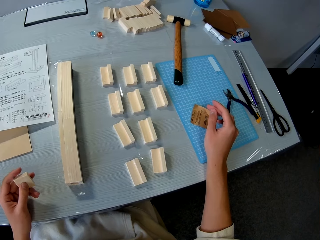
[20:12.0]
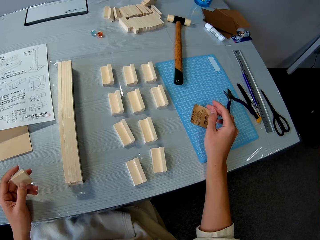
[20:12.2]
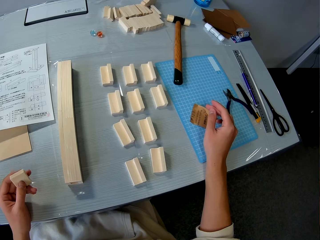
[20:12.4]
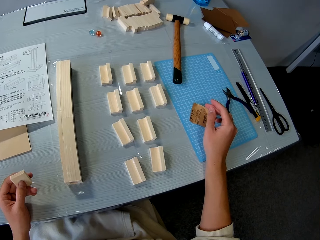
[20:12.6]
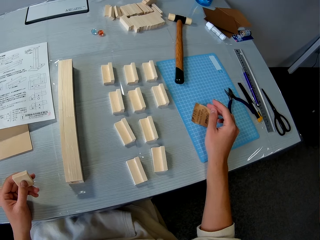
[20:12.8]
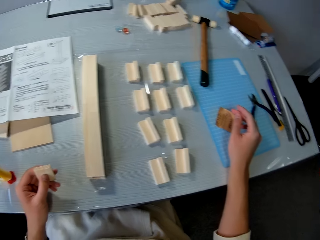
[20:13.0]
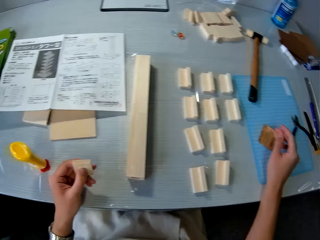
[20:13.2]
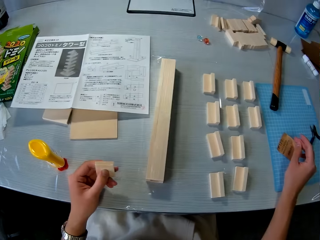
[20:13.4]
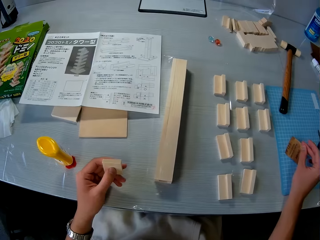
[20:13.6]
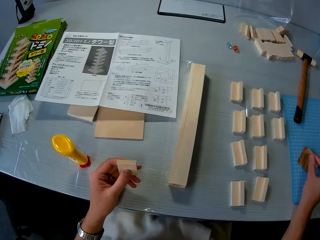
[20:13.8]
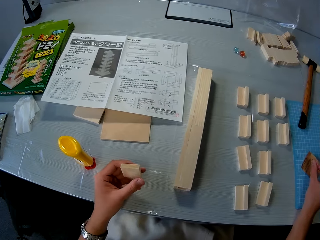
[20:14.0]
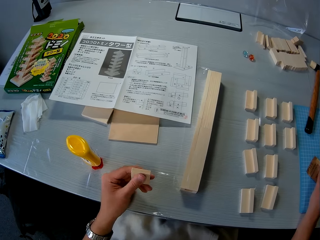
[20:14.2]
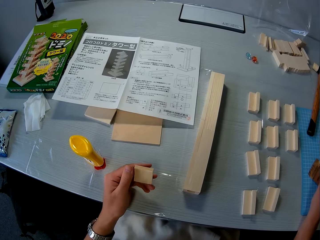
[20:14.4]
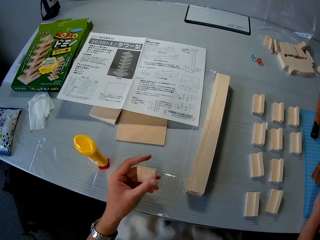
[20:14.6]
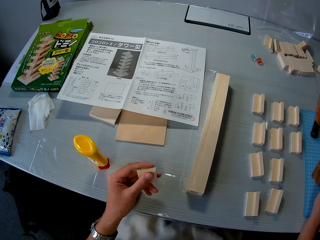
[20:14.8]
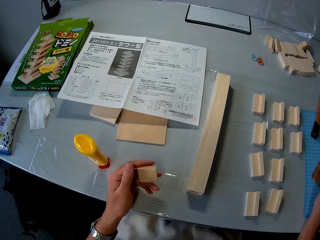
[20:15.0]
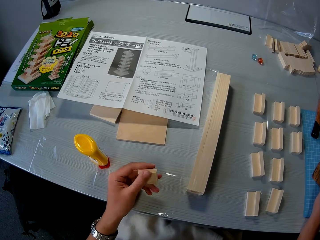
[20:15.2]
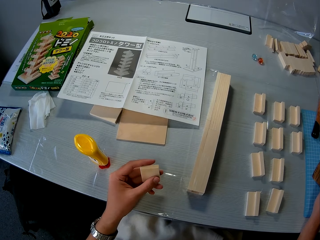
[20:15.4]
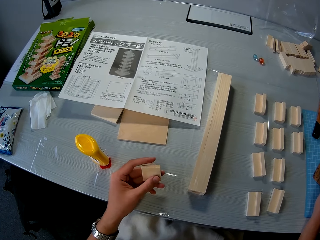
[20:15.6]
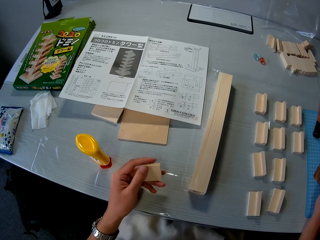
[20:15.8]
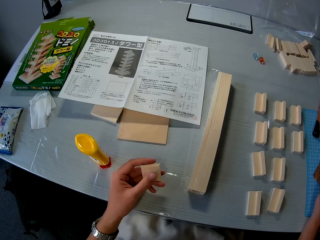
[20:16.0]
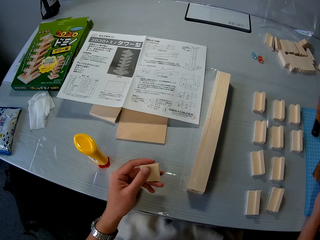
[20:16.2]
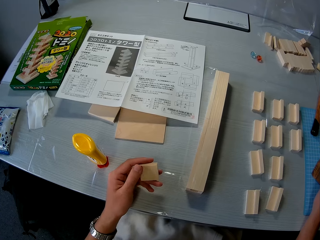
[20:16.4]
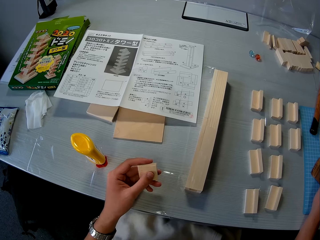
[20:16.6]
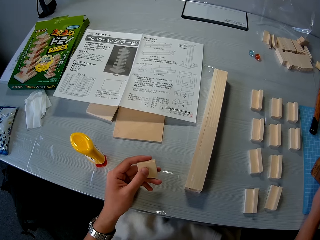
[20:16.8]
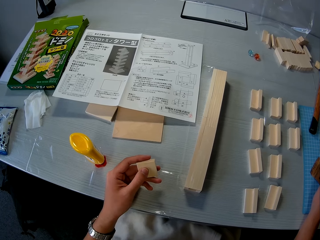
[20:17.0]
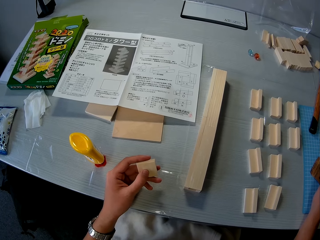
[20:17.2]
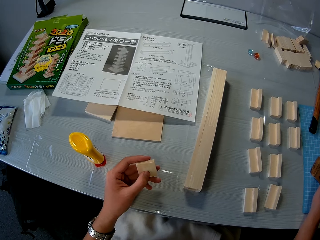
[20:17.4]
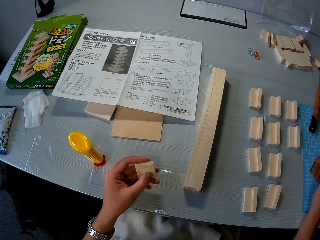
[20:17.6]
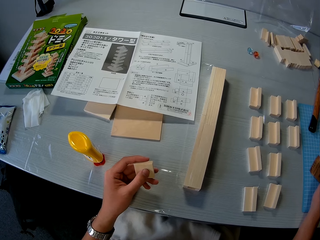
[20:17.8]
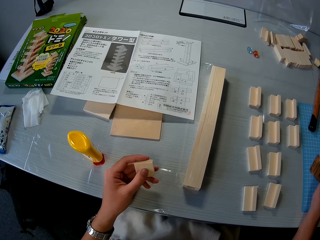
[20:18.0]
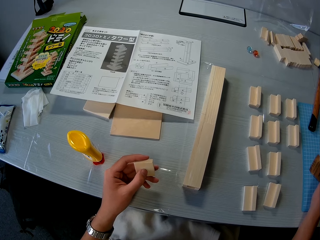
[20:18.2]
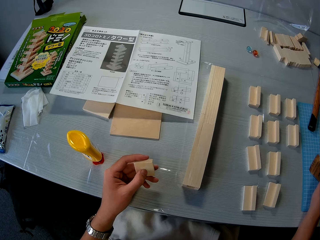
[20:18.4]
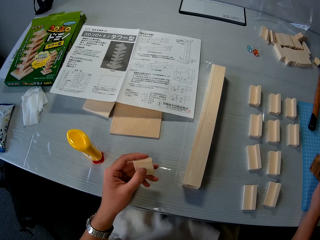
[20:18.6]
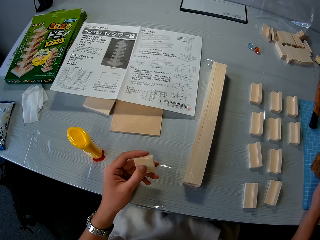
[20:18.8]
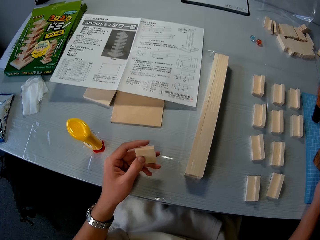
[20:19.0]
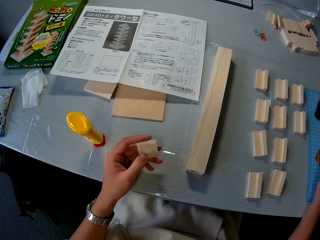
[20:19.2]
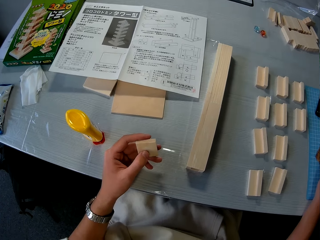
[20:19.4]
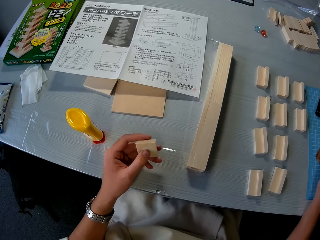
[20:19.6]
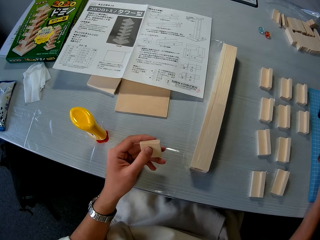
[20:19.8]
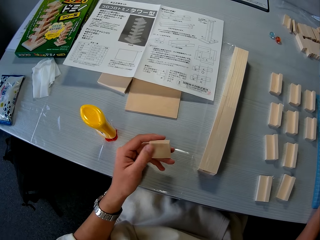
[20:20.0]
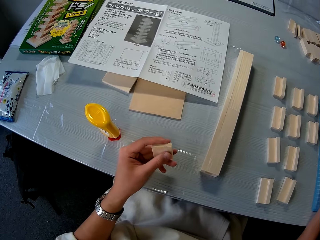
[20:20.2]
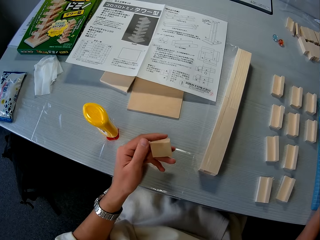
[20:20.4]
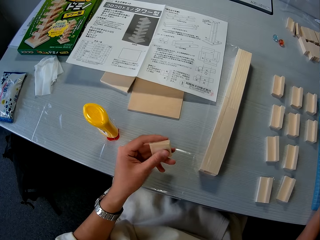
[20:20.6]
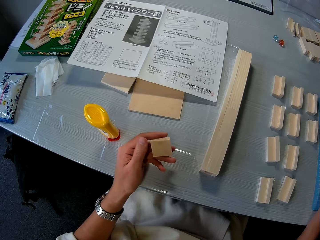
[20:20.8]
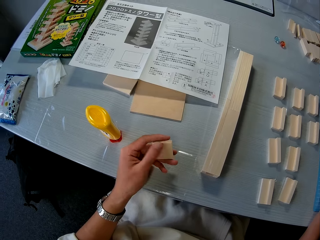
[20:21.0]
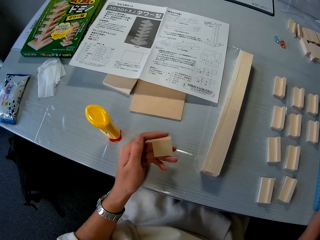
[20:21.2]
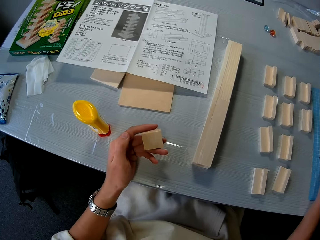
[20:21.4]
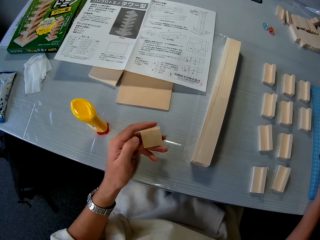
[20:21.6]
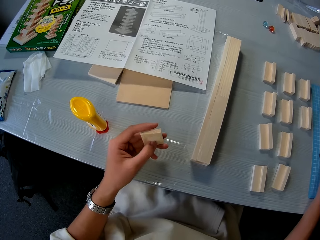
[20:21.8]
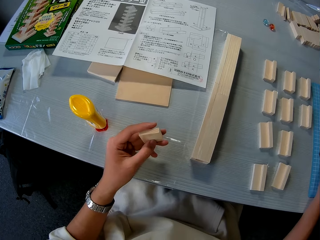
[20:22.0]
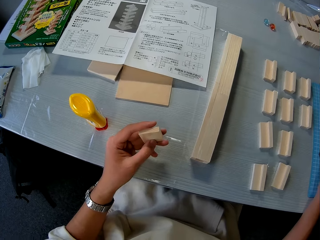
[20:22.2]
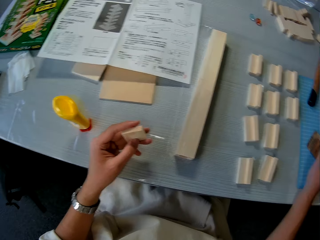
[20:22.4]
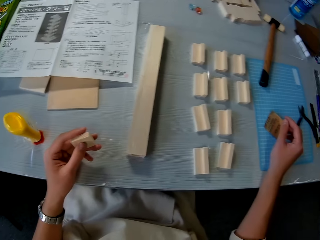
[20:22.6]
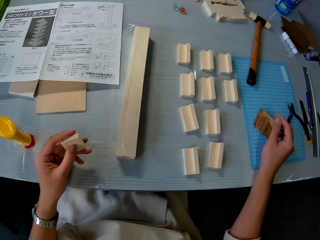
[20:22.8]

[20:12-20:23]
The camera wearer rubs his left thumb on the wood.

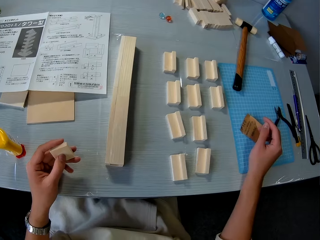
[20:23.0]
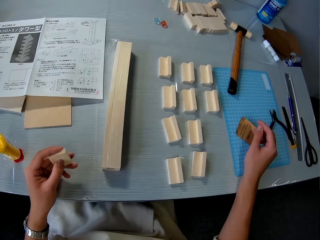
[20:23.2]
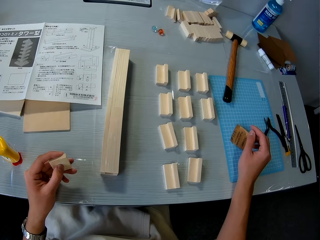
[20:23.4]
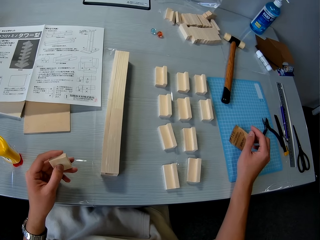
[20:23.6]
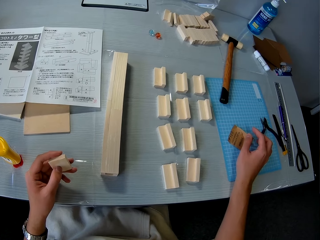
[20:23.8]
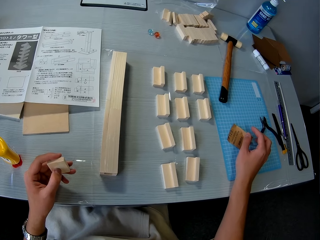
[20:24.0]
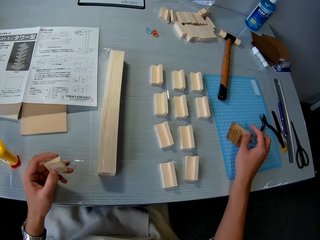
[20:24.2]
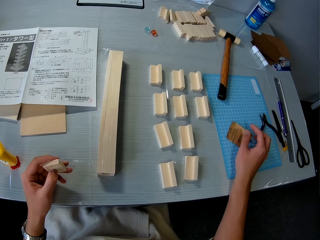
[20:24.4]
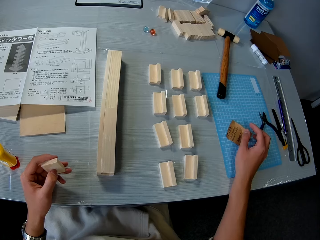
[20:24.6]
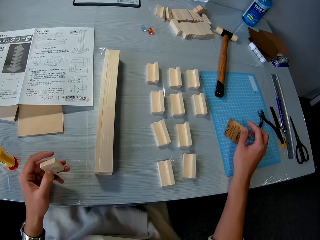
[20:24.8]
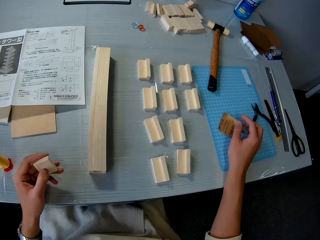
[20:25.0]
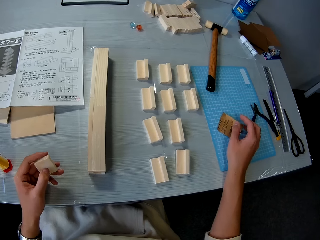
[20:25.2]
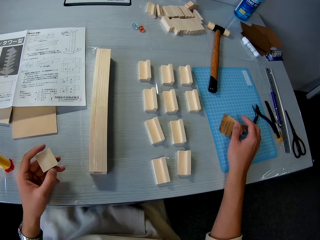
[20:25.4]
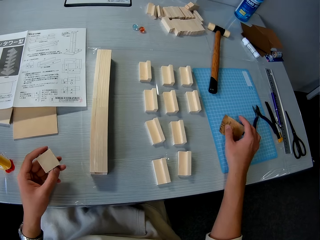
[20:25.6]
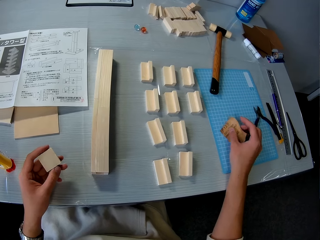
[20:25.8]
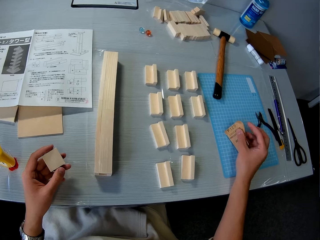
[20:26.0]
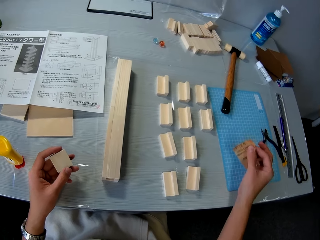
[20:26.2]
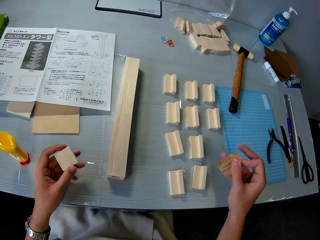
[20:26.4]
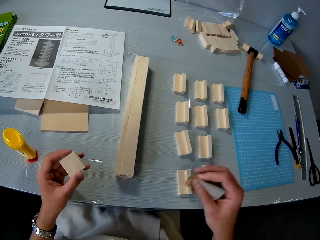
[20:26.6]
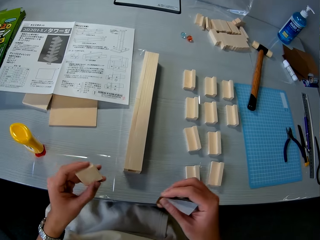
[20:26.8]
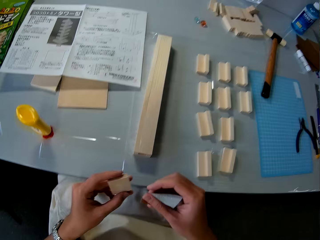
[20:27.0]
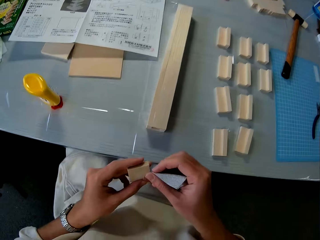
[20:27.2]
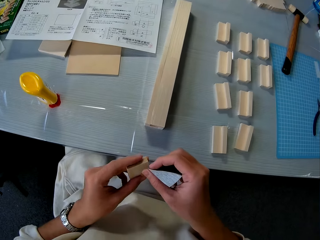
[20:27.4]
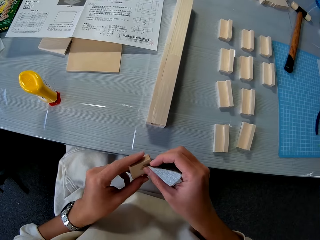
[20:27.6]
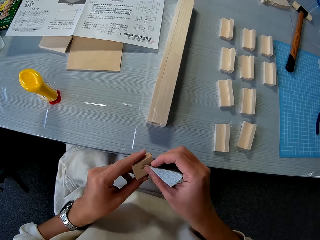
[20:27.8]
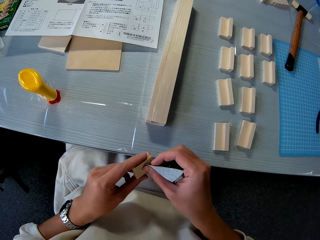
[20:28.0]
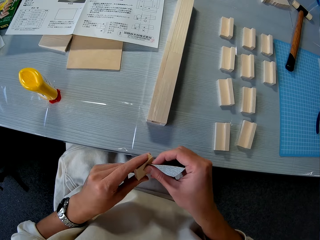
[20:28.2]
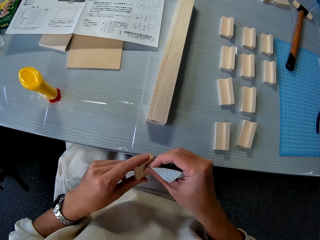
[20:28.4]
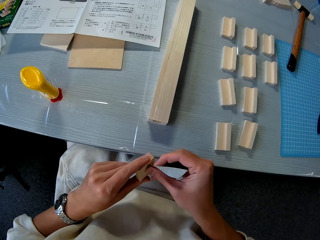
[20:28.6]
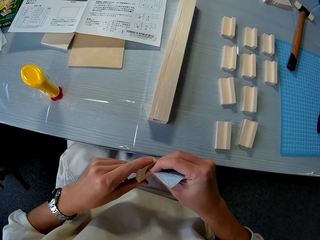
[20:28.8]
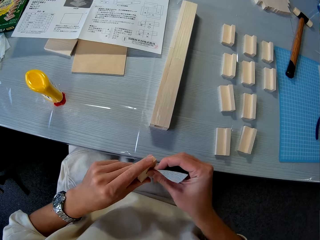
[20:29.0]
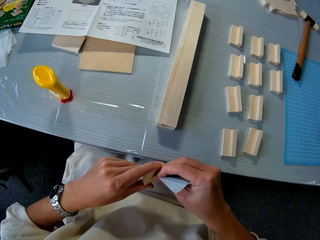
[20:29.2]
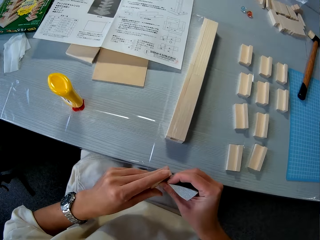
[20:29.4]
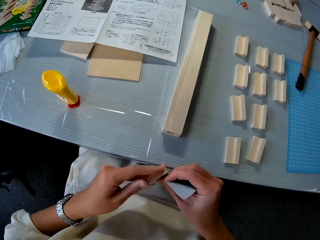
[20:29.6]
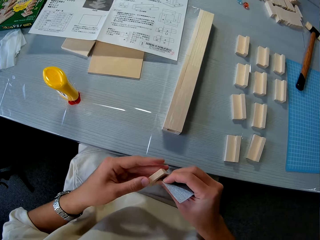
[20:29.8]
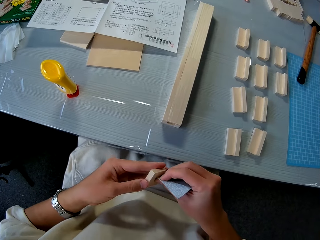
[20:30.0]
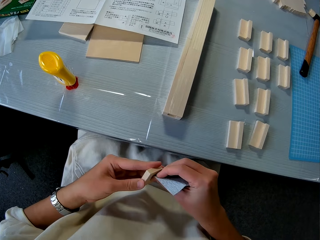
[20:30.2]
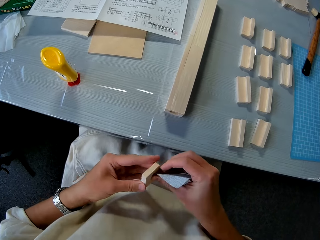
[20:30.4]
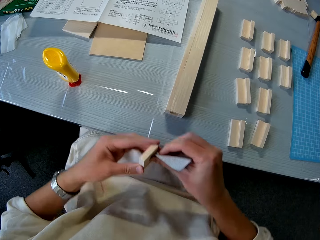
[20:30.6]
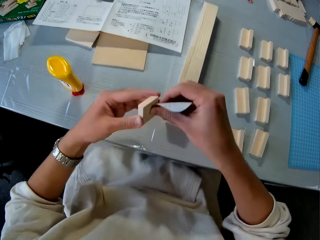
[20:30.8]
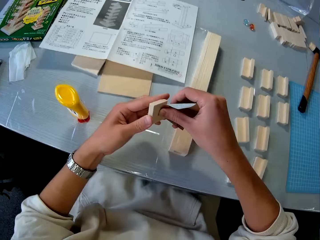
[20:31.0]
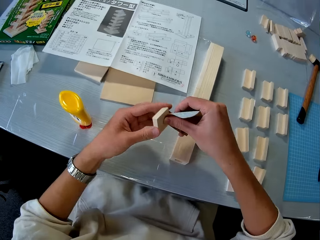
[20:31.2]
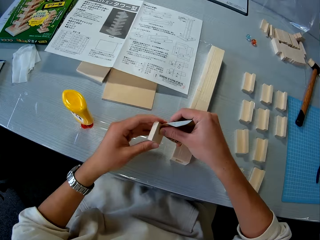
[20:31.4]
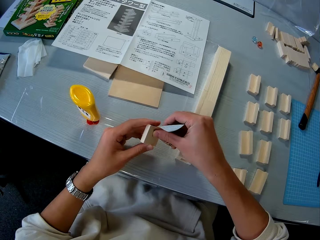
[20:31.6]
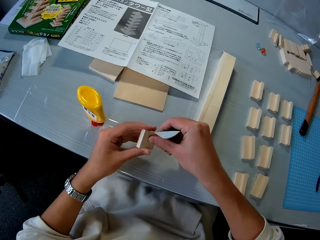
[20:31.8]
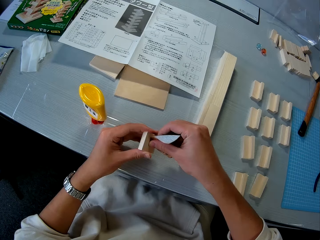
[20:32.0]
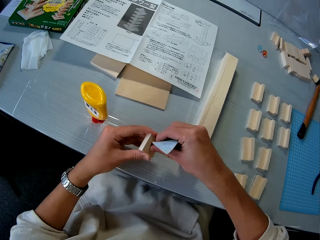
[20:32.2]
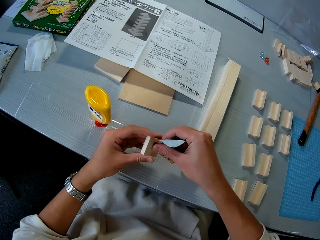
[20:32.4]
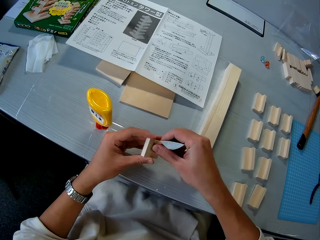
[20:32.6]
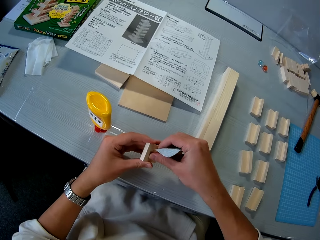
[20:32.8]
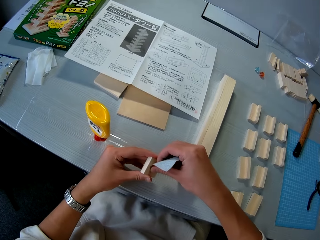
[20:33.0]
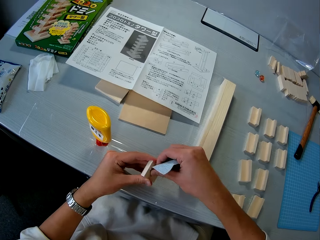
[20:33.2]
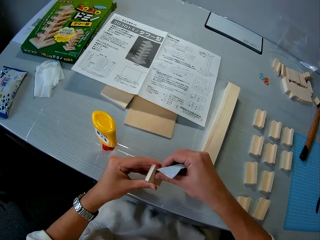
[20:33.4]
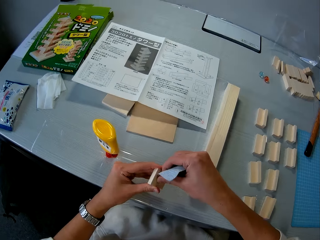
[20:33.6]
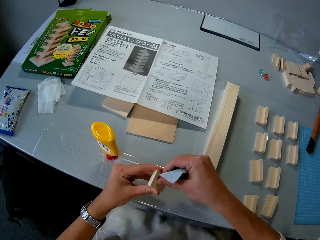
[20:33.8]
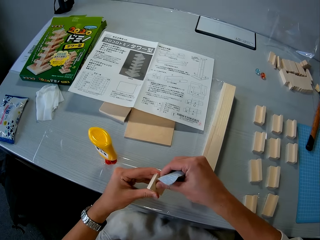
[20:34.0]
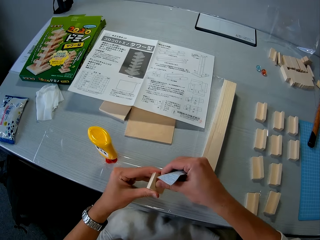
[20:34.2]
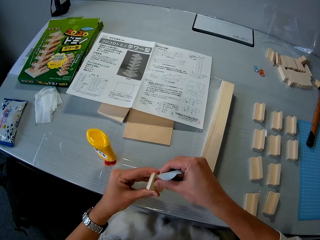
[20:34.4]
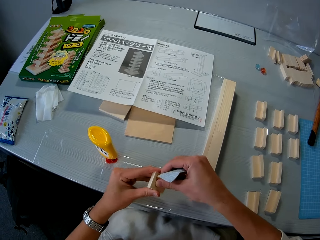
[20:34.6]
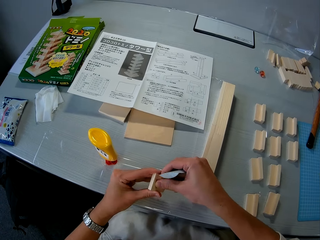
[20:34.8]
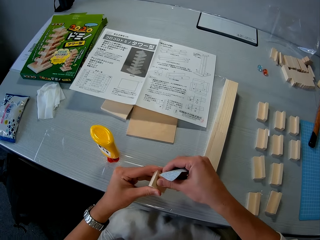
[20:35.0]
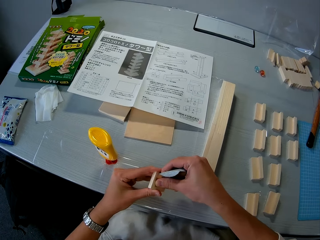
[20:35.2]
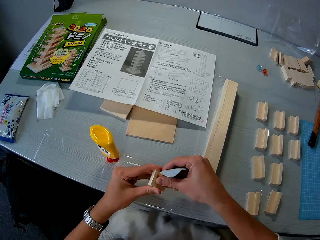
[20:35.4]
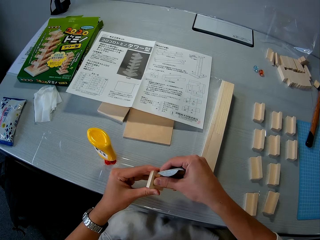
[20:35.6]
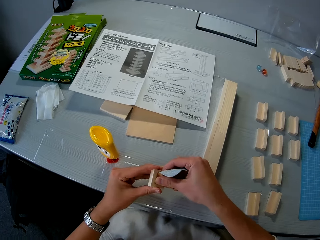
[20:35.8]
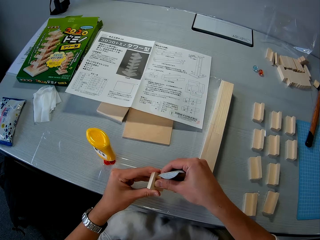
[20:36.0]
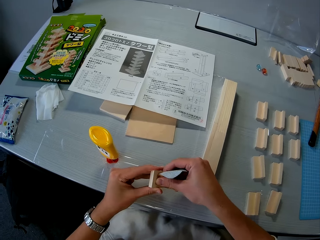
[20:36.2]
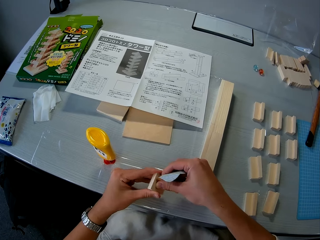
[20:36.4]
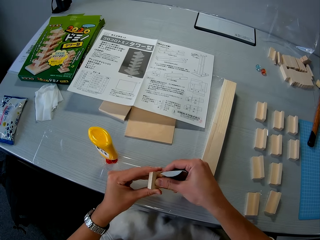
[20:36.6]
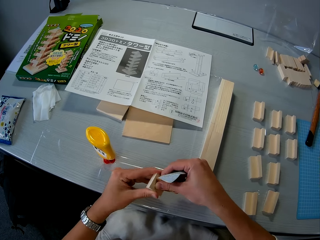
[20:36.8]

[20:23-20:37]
The camera wearer picks up the sandpaper or abrasive paper on the table. He sands the wood in his hand with the sandpaper. He places the abrasive paper on top of the model material.
